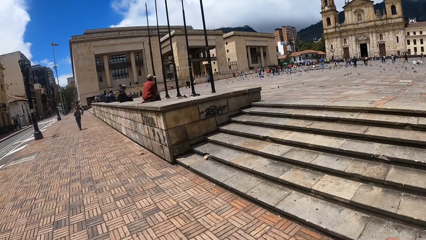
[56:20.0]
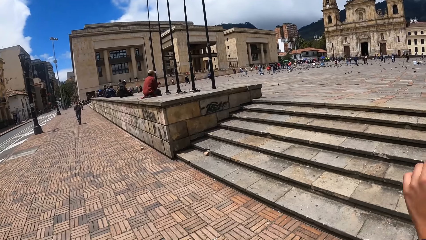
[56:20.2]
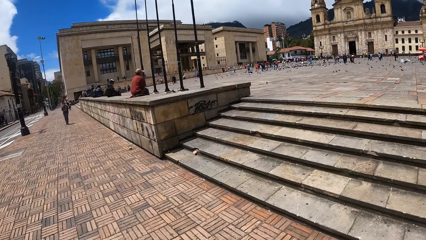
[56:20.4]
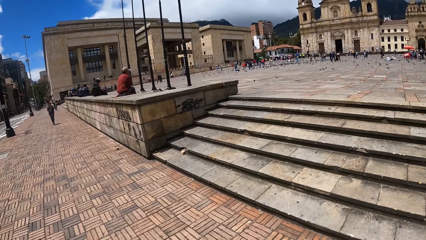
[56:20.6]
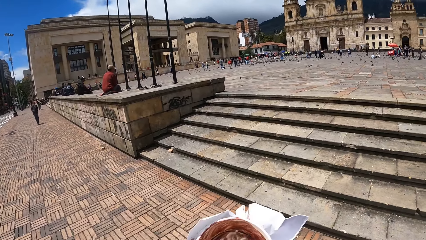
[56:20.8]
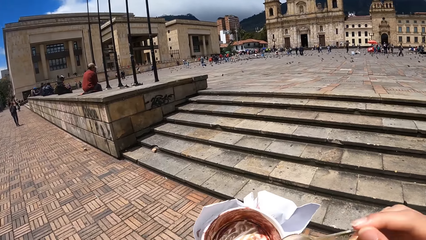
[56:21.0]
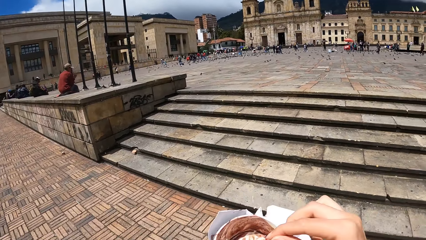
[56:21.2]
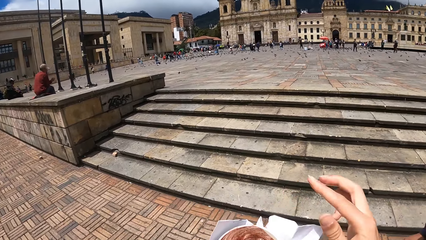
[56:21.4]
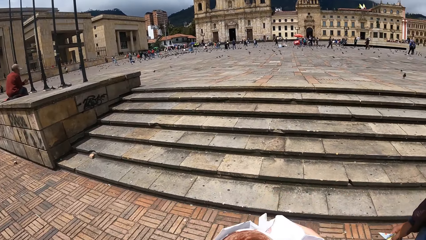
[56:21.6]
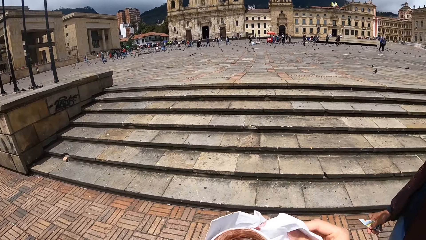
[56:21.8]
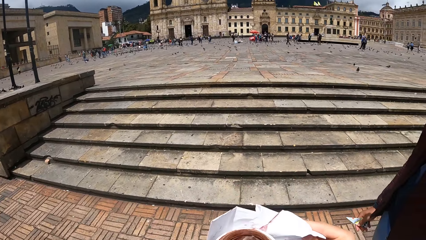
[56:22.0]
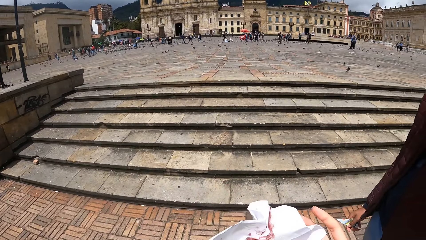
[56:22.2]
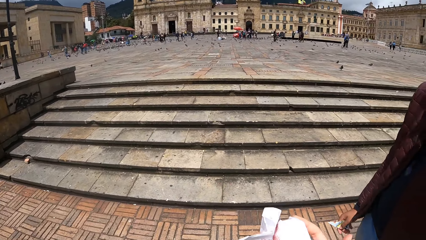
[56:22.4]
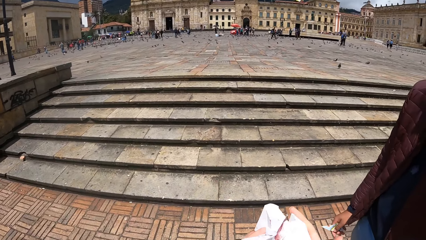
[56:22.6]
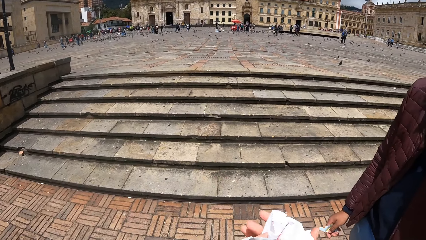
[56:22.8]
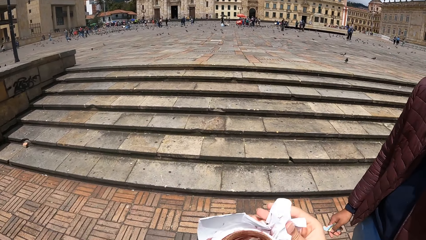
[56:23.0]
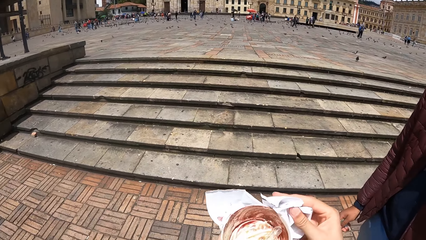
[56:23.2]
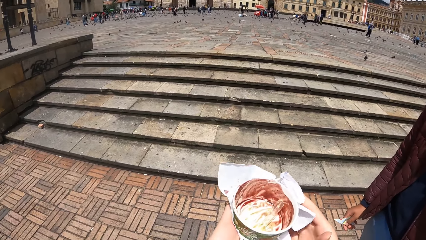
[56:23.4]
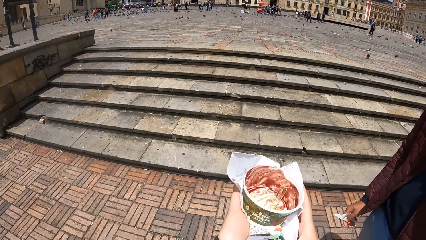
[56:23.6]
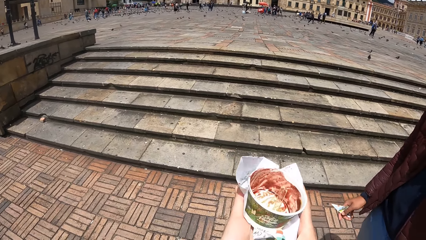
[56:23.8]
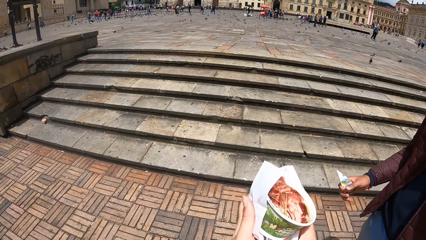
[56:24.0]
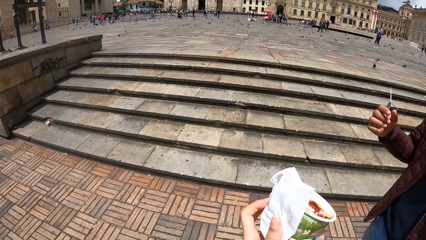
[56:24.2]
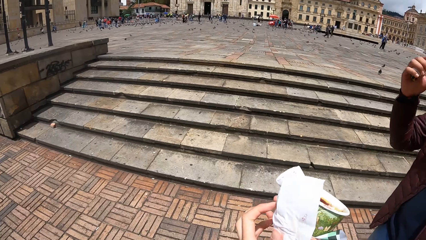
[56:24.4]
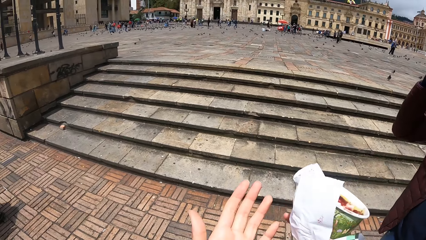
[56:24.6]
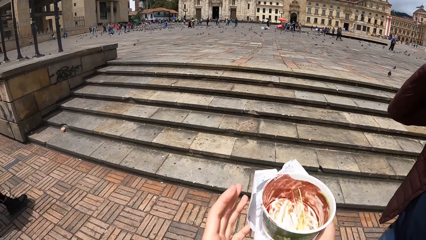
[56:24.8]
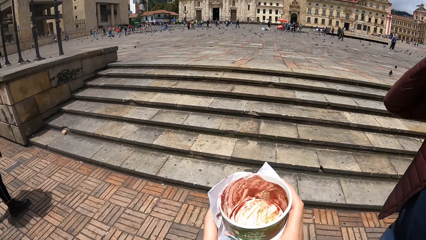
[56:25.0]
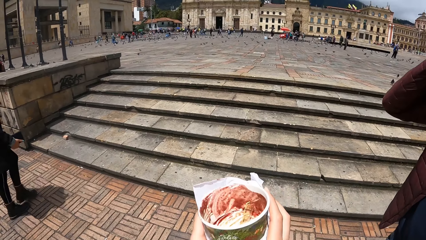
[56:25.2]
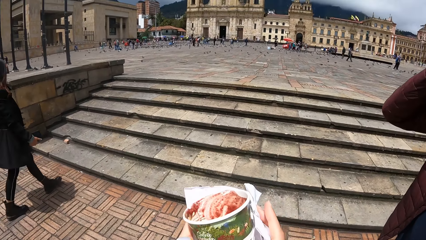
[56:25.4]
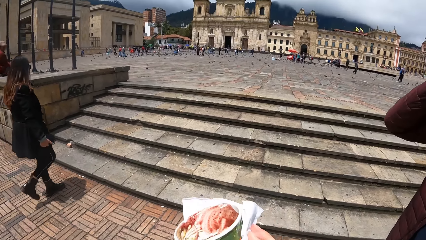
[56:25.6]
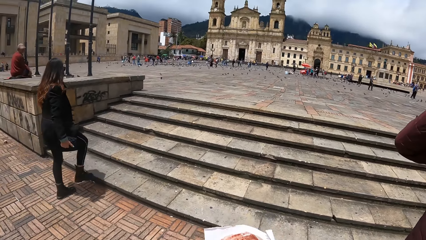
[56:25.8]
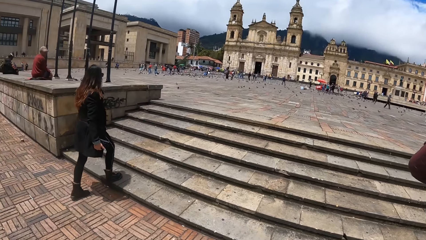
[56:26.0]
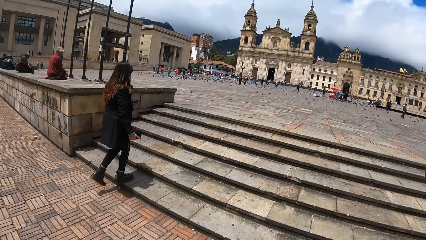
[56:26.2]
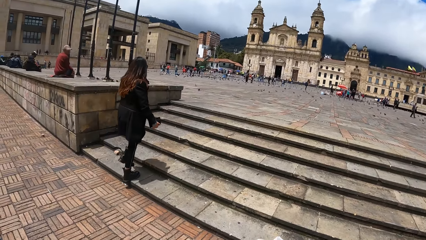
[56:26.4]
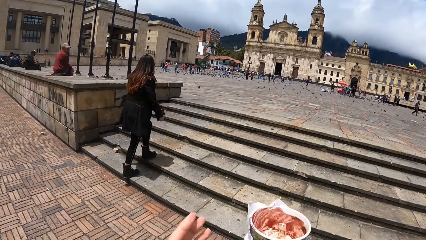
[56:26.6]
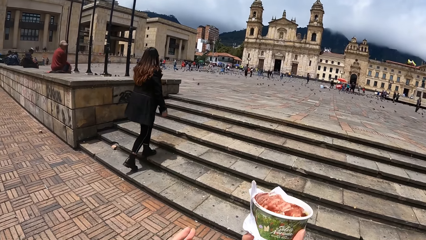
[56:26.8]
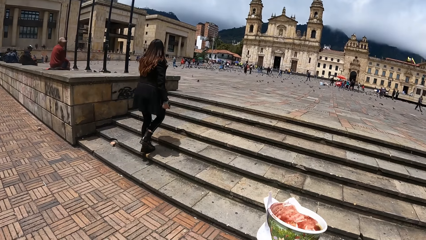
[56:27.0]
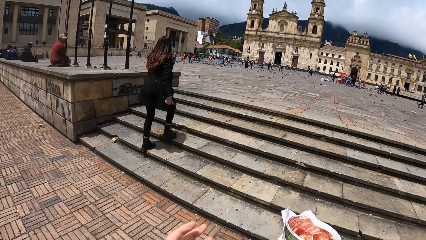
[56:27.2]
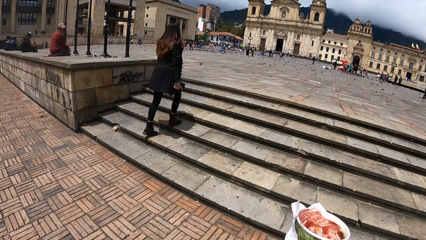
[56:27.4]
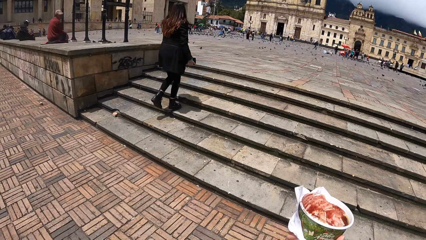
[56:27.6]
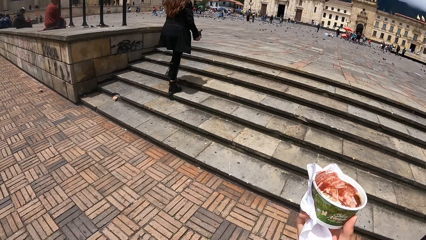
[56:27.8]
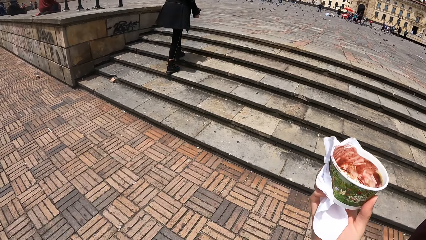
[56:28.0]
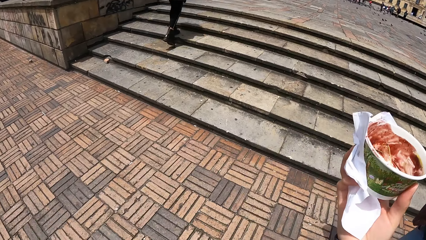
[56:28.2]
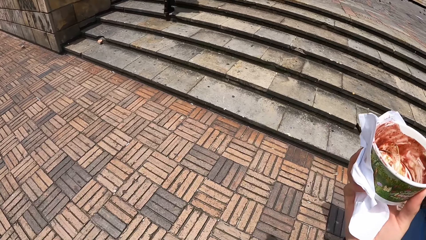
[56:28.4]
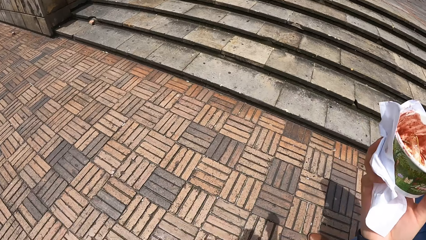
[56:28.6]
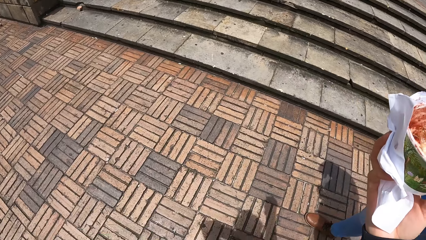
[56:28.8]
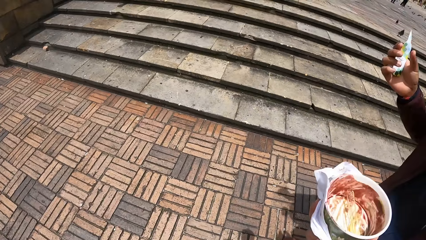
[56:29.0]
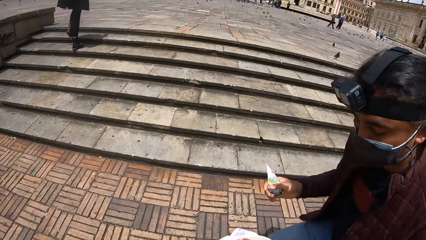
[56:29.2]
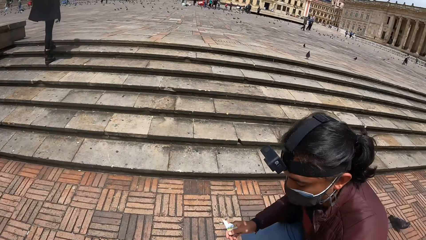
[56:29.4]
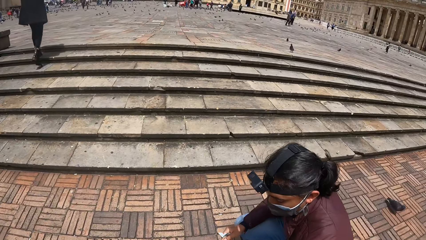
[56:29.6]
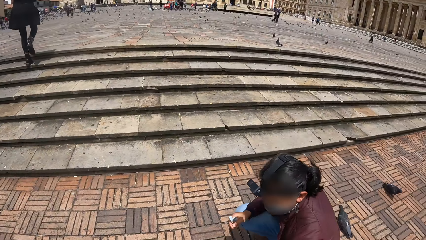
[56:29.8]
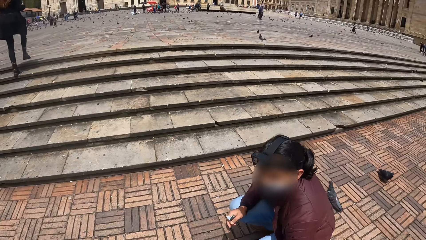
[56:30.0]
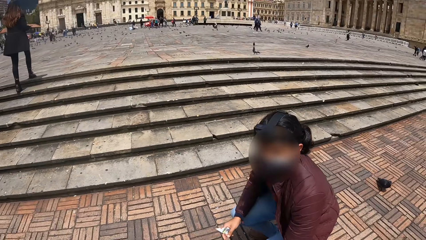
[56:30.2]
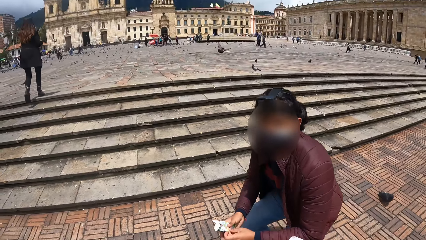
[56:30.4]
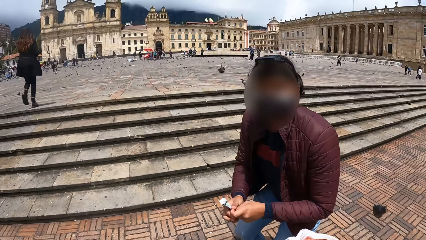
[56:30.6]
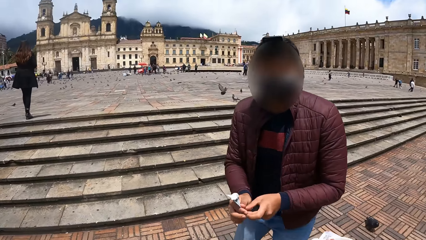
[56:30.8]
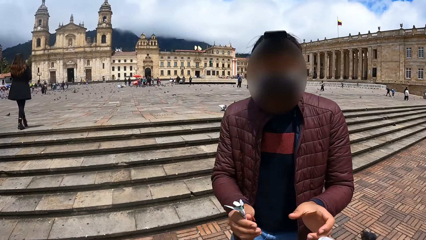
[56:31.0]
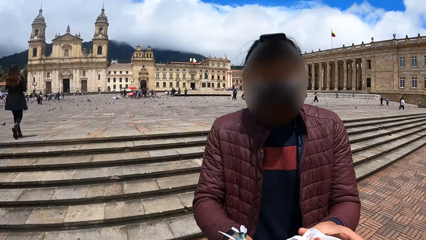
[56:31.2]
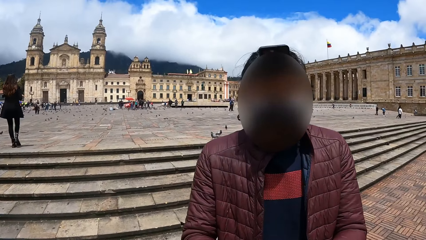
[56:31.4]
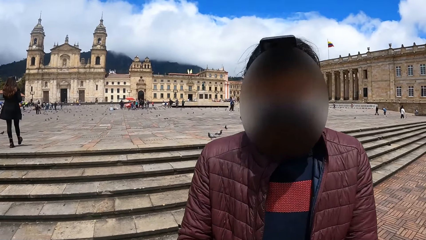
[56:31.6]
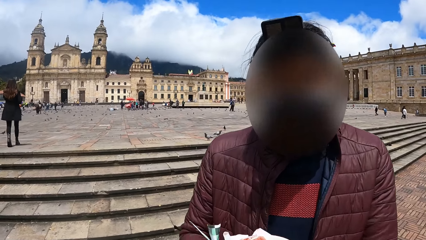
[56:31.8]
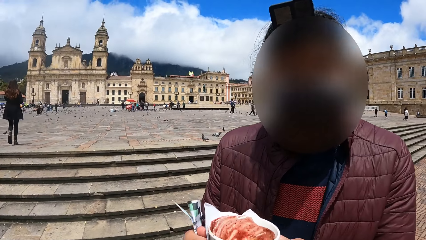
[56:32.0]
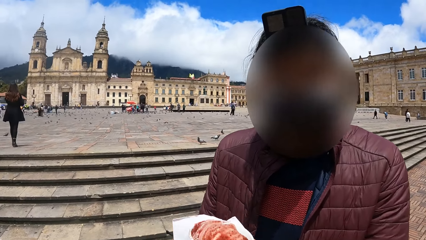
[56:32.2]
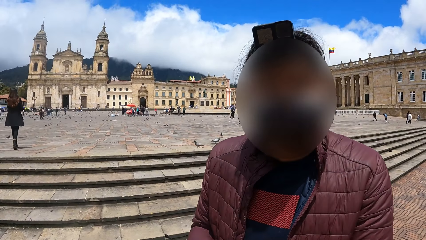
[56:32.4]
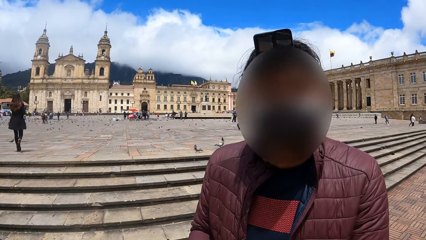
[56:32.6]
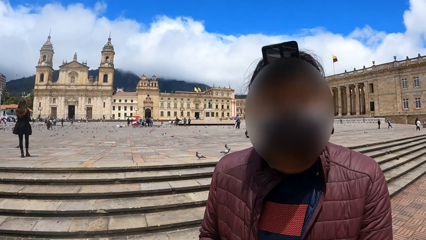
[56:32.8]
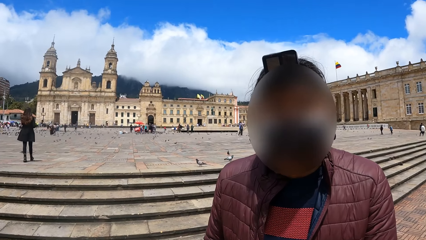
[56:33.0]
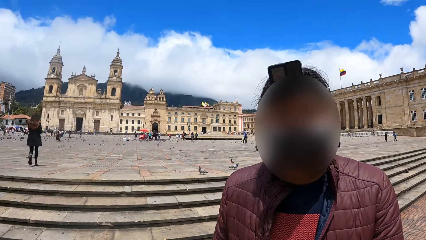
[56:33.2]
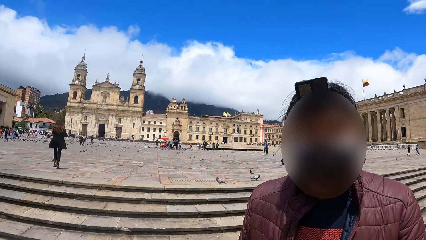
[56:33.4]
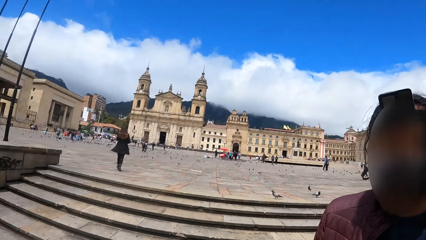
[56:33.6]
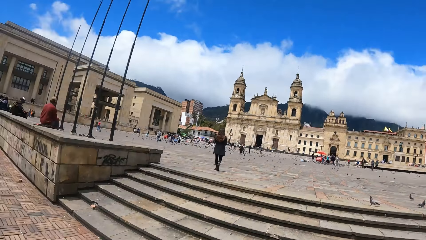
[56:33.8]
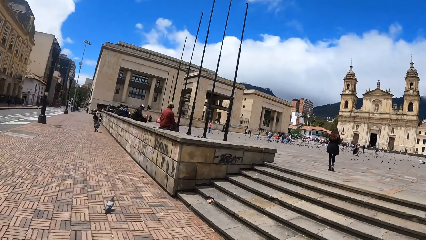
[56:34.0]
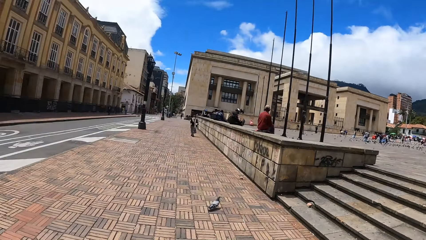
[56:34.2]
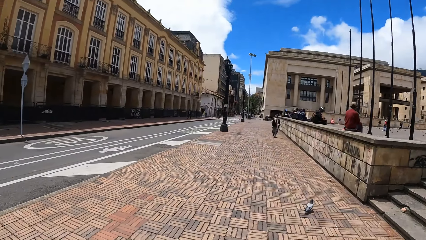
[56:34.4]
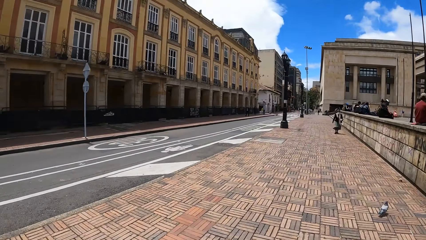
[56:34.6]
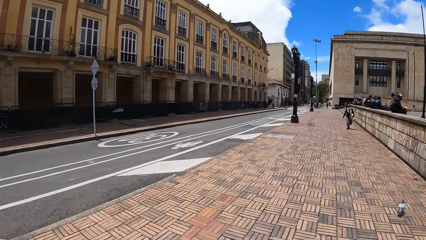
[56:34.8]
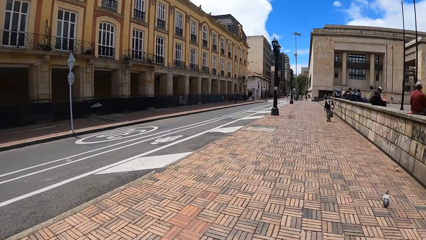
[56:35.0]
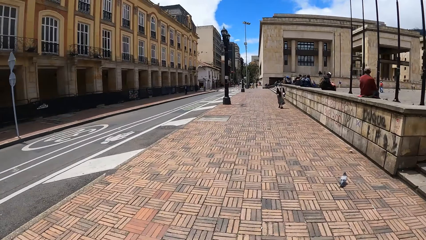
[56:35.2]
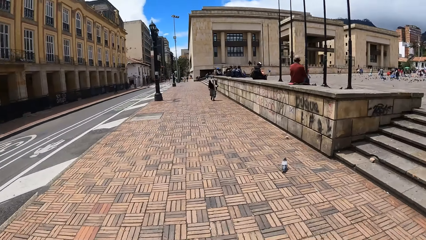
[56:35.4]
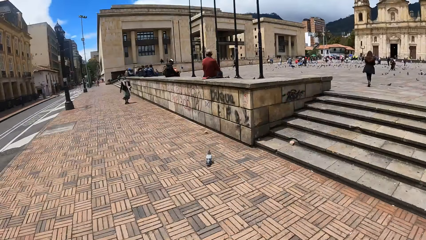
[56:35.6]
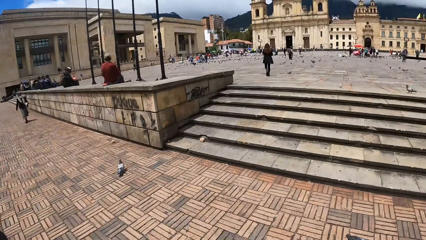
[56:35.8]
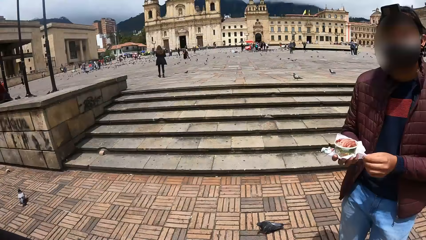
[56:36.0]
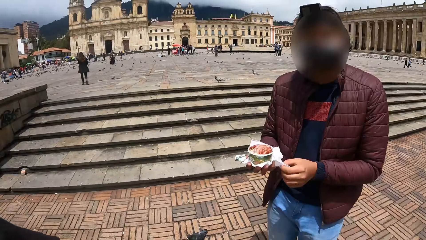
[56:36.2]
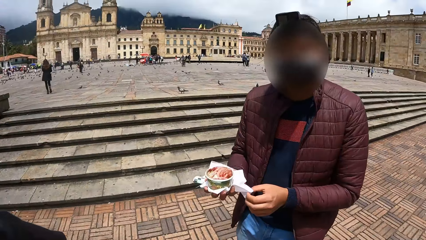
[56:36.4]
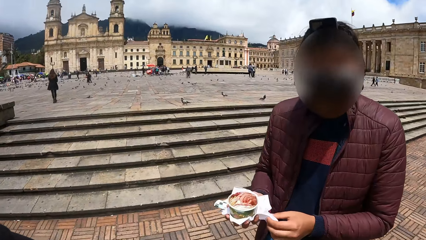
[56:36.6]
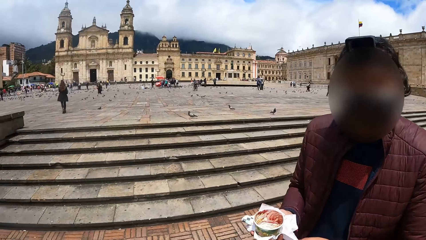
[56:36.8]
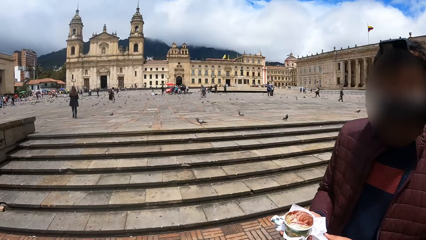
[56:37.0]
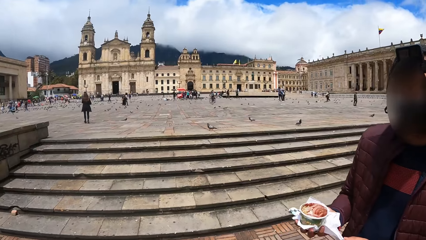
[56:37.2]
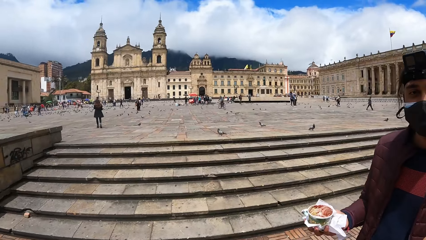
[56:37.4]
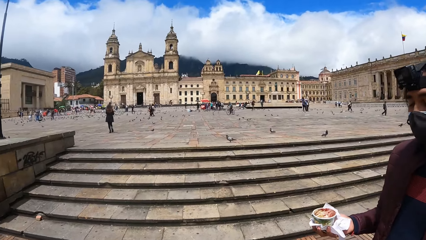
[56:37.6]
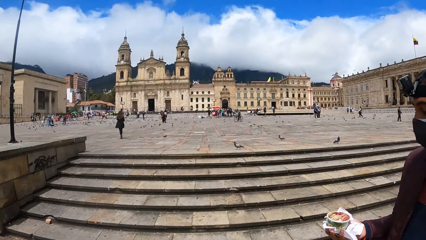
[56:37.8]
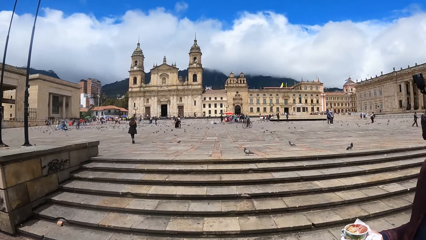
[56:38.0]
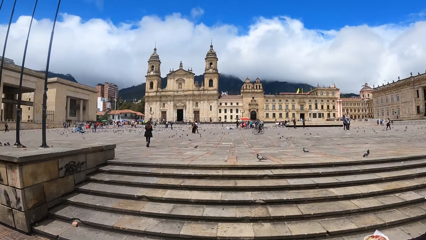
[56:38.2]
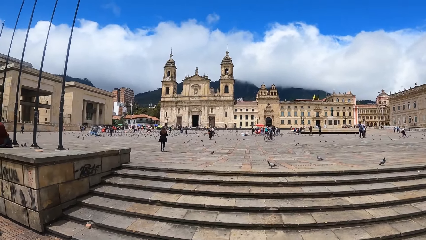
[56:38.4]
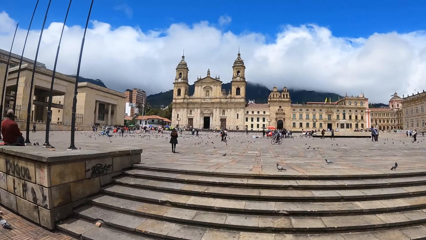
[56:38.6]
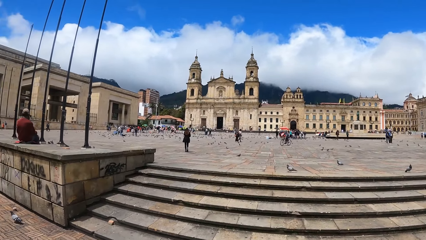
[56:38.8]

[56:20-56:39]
The camera wearer puts the spoon in the container. She looks at the ice-cream tin. She wipes her hand on the tissue paper. She looks around. She raises her hand. She gives a person the container. She looks around. She talks to the person.
